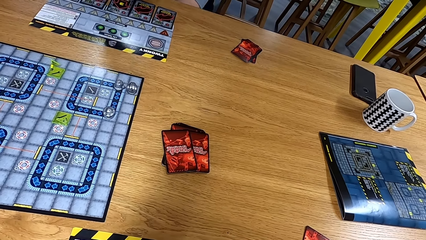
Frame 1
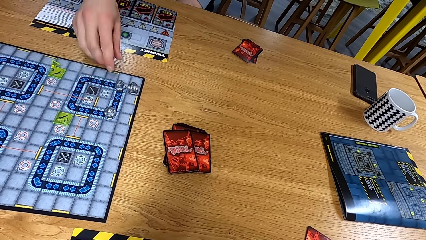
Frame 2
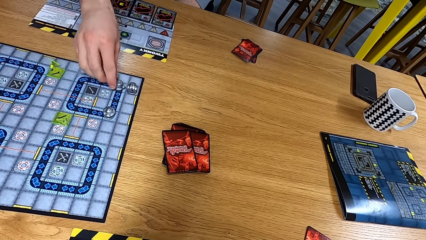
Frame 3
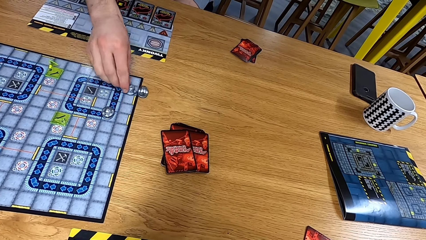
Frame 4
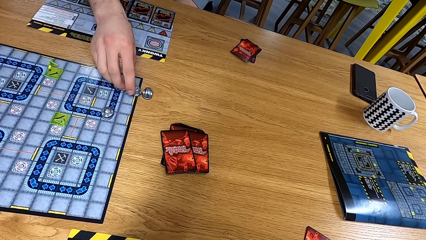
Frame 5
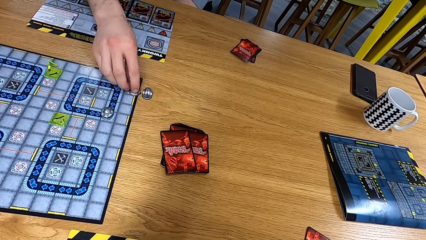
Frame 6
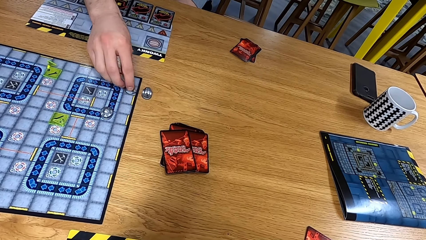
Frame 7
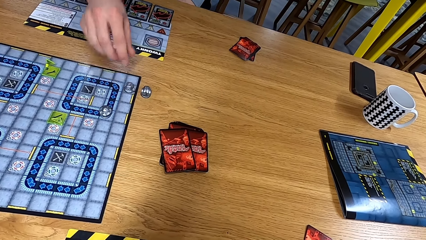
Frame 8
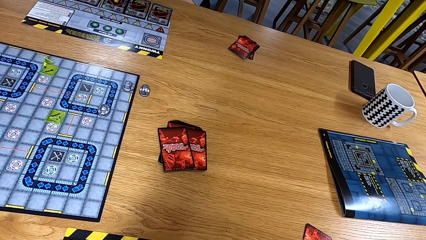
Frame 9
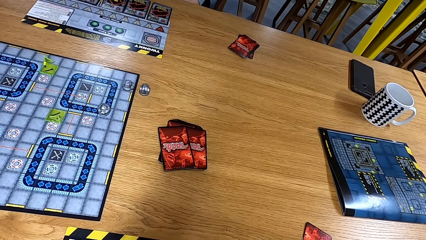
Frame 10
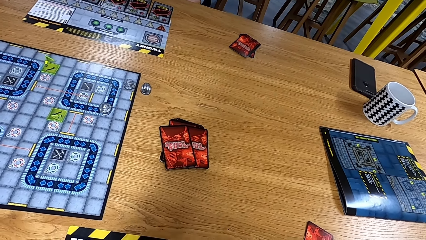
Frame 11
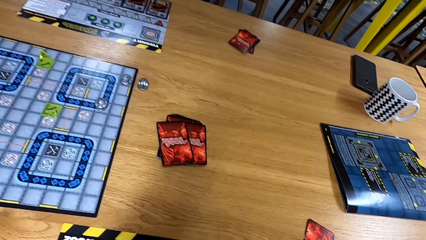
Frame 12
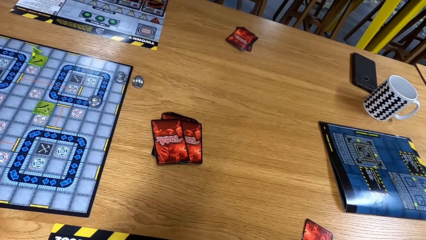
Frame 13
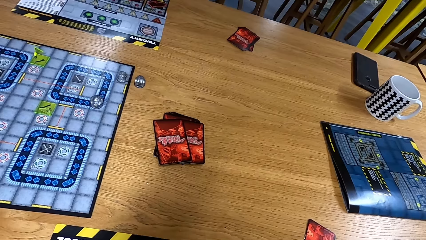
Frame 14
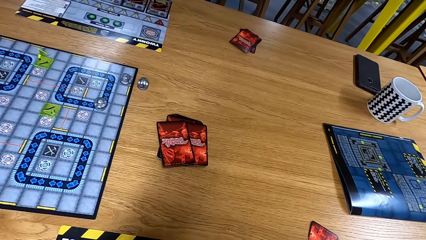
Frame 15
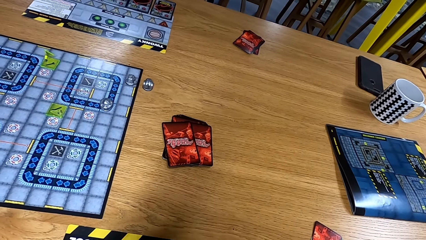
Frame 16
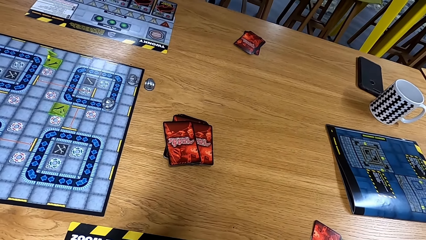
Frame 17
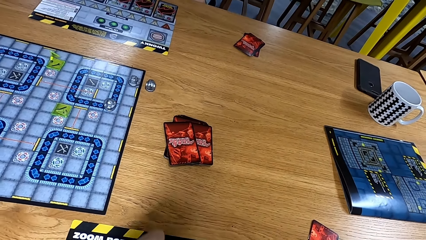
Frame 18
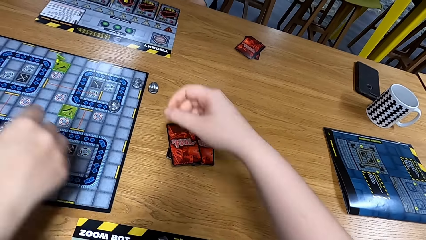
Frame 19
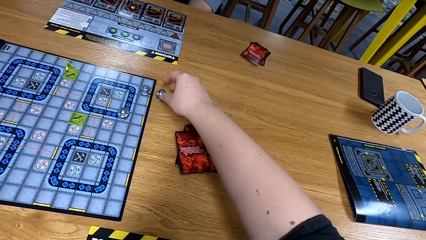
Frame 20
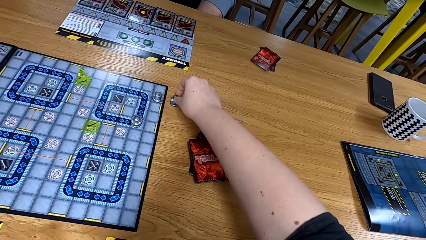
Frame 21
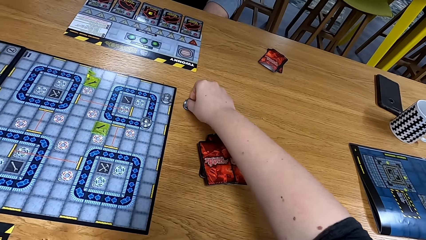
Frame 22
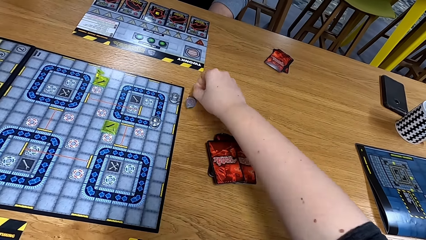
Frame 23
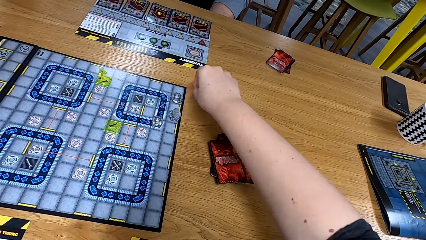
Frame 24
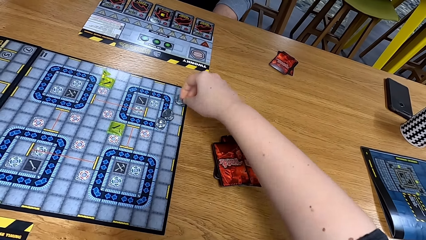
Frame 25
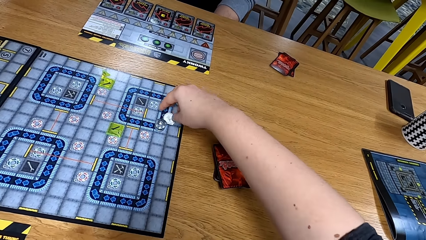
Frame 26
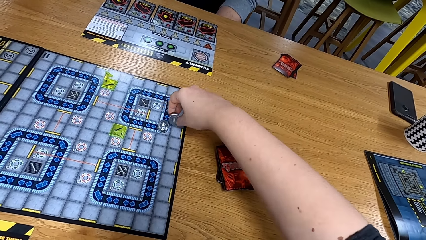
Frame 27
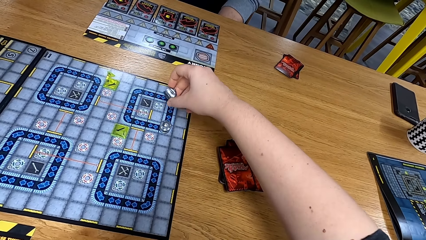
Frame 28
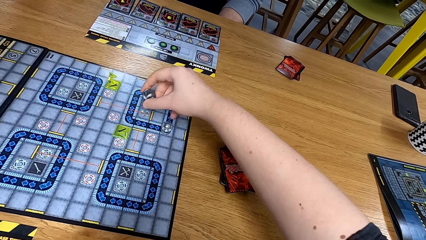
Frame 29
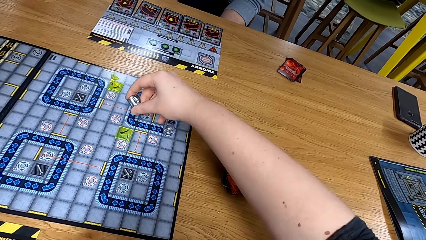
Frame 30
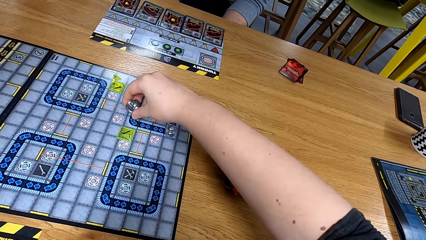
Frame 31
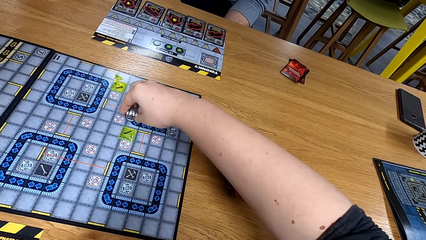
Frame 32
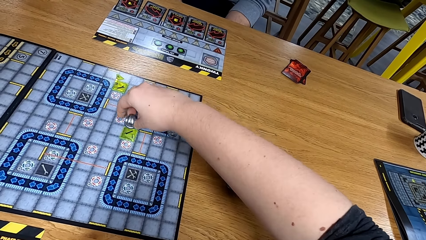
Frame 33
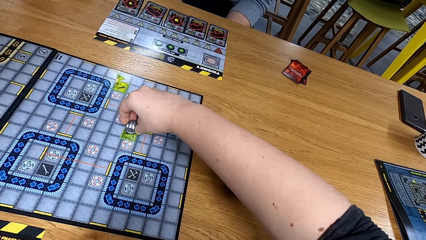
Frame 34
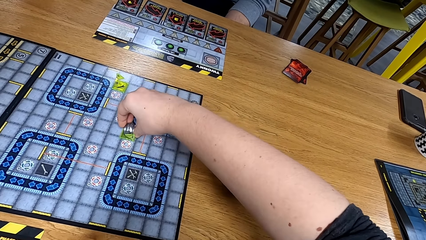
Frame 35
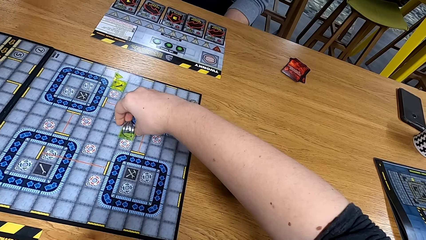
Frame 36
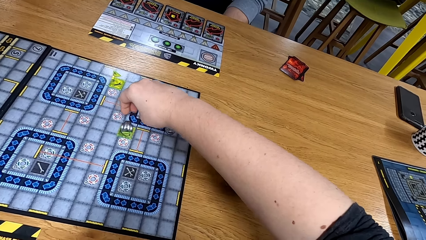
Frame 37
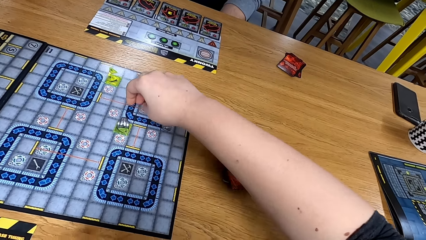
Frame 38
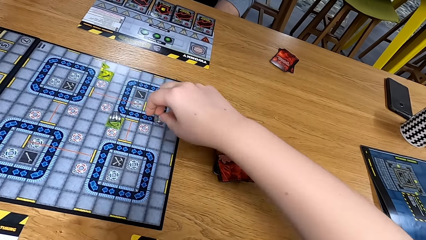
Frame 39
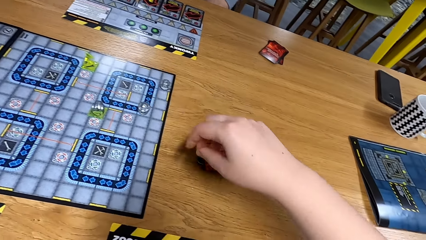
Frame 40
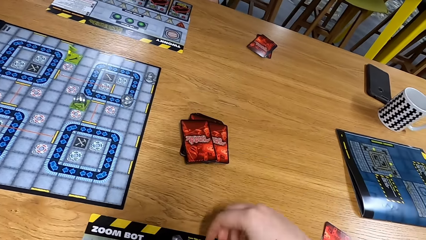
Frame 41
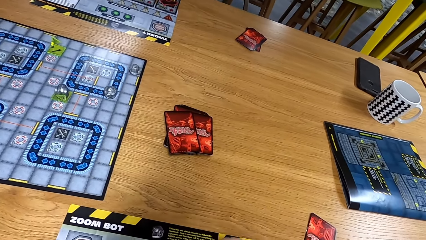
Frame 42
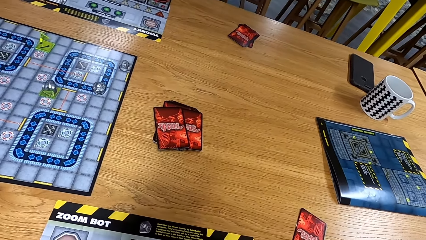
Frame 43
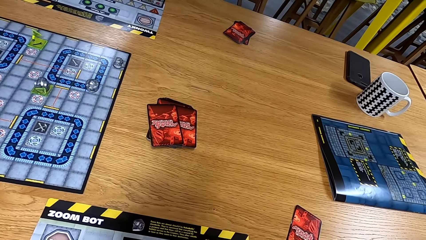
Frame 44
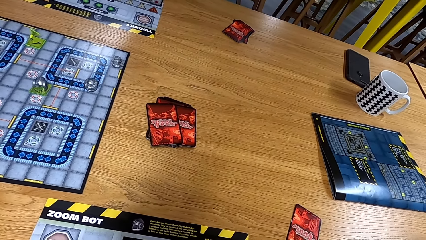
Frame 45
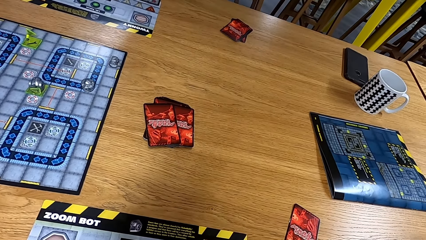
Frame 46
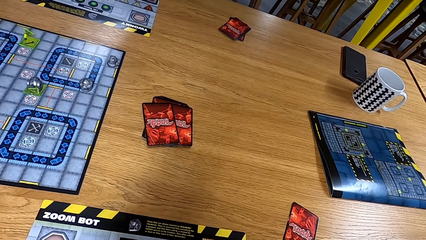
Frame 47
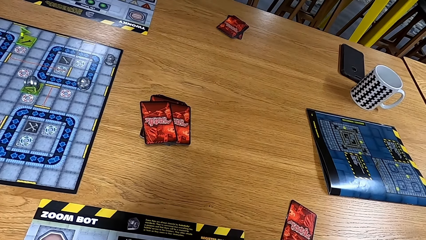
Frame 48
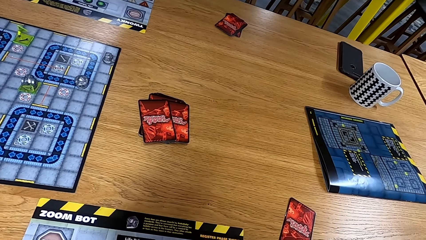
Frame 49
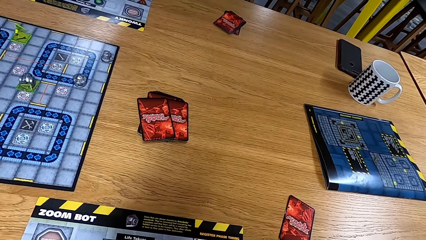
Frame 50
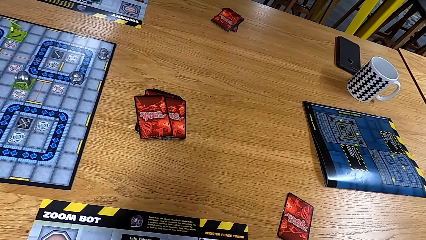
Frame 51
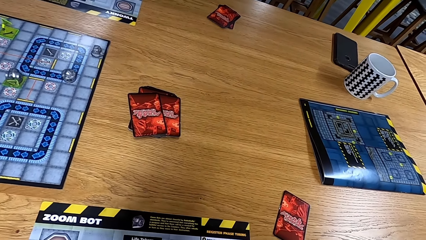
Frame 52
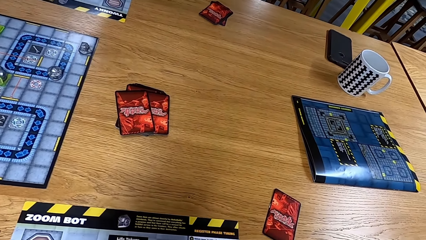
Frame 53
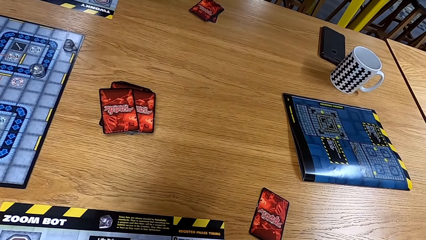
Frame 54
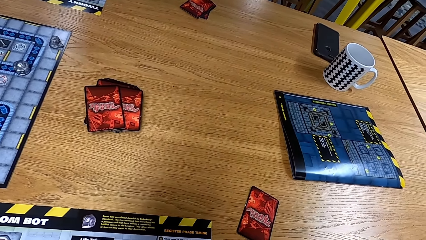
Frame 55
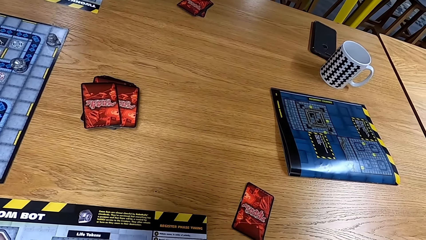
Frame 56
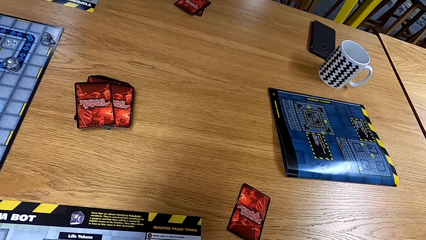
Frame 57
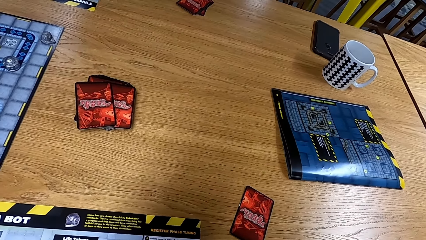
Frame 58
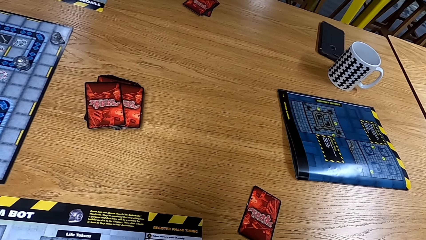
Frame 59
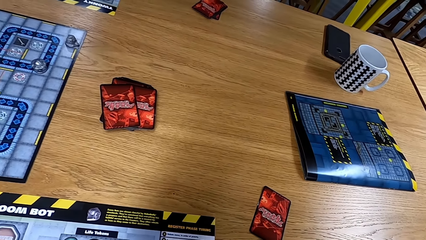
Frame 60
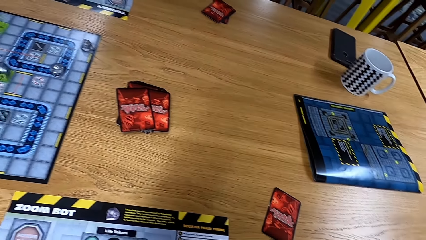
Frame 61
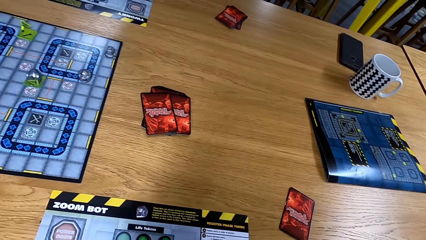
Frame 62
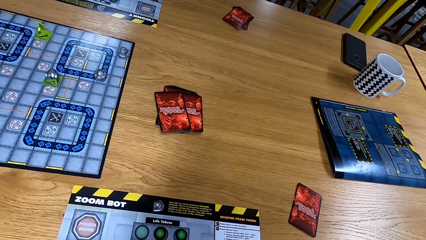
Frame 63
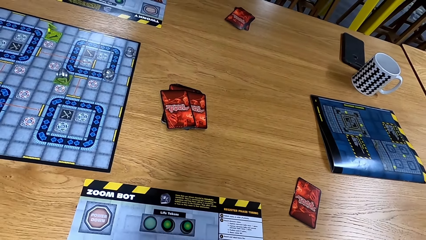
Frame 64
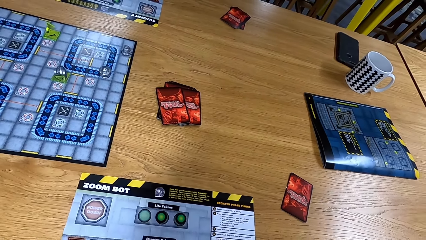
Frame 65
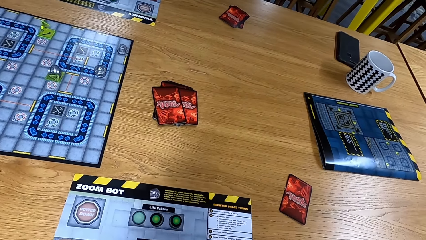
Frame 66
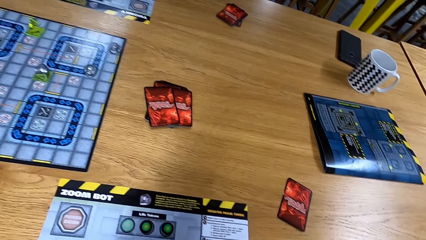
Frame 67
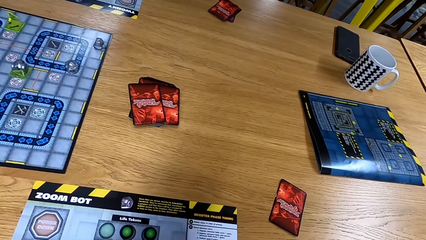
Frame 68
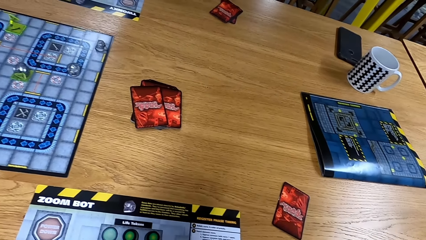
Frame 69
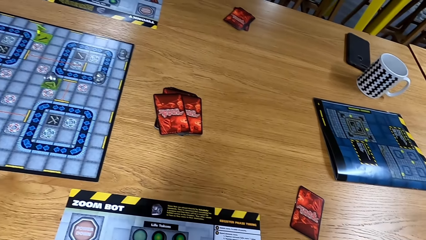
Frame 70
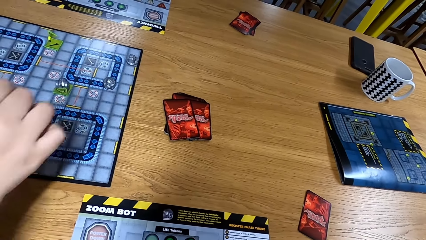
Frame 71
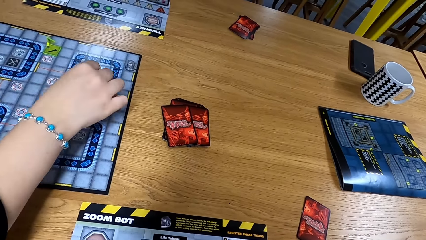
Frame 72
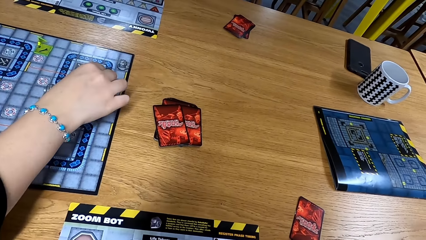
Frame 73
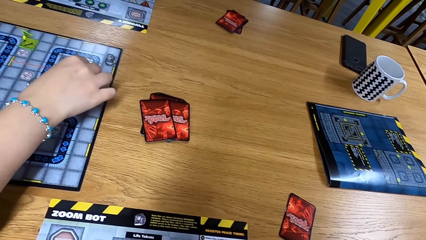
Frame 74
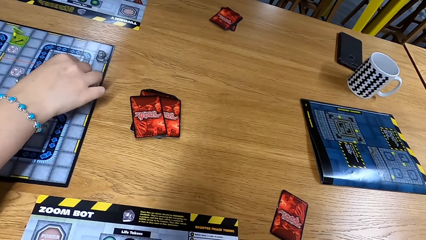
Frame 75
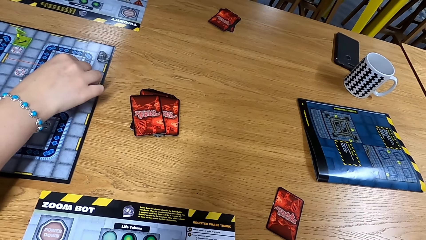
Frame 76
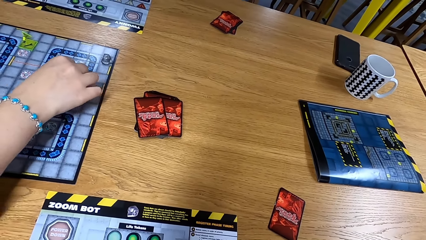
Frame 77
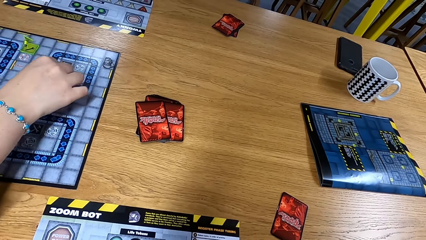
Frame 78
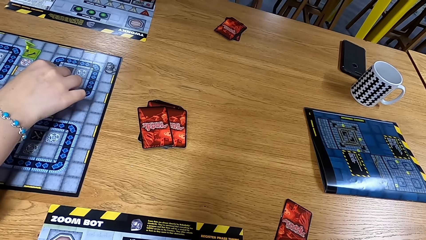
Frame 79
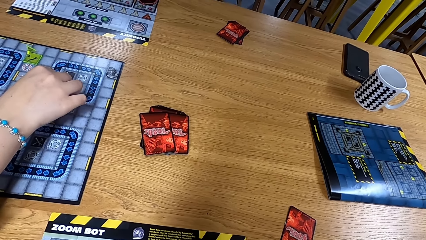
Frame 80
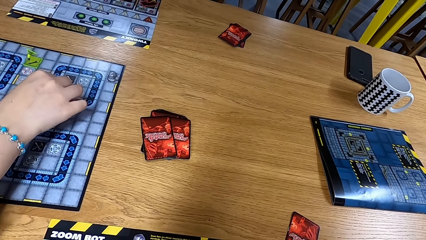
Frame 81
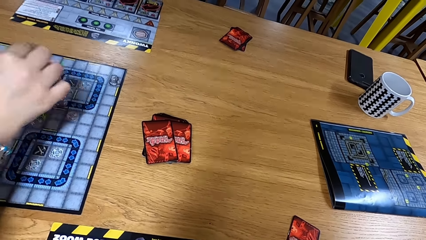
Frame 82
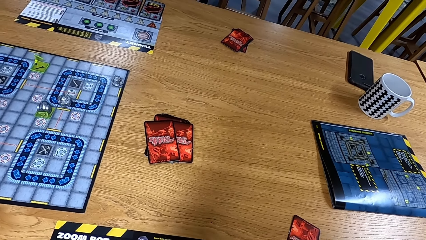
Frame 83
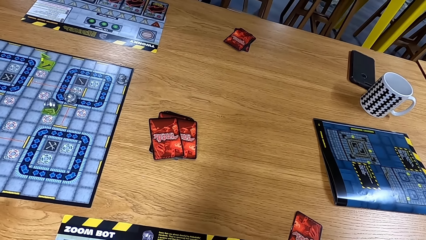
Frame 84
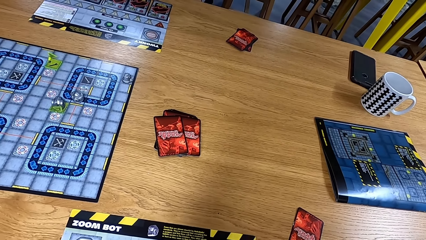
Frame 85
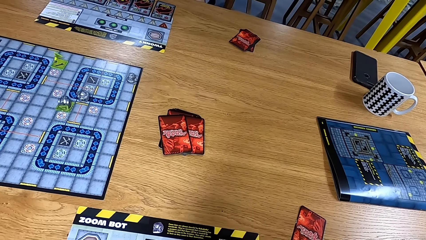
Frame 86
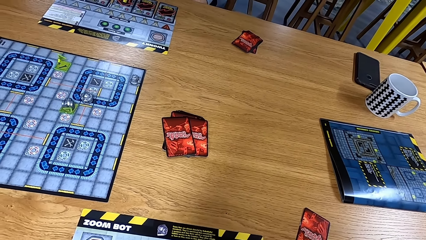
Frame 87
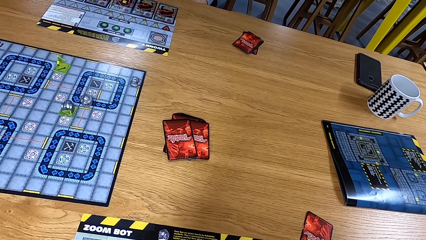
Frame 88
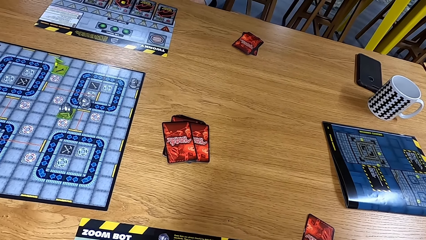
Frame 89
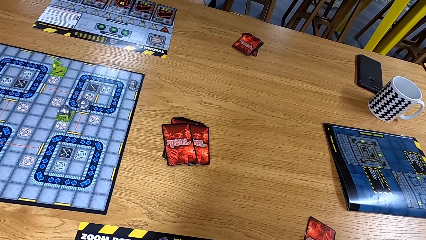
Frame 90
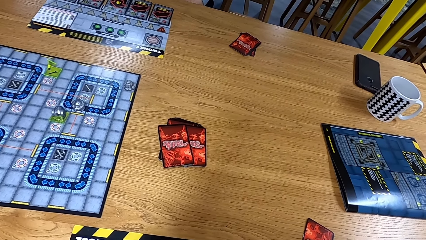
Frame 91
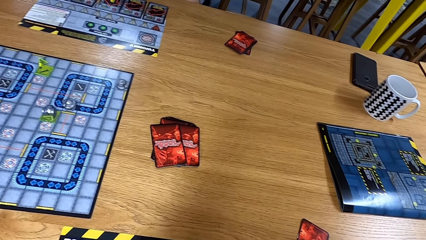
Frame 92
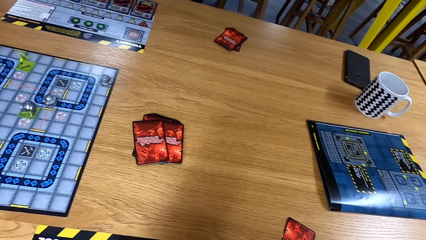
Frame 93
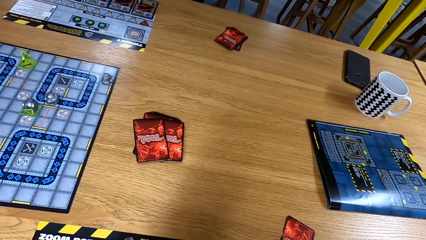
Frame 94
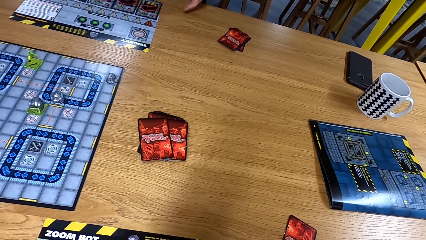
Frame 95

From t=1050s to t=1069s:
A person moves the path tile on the game board. The camera wearer looks at the table. They move a dice. They place a path tile on the game board. They look at the table. Another person moves the path tile on the game board. The camera wearer looks at the table.
